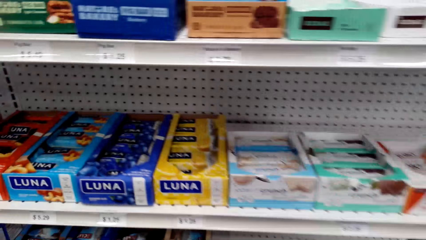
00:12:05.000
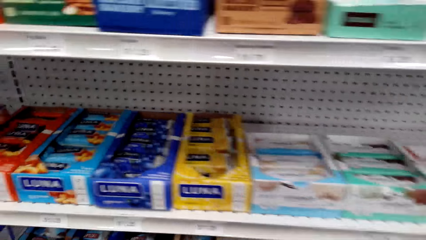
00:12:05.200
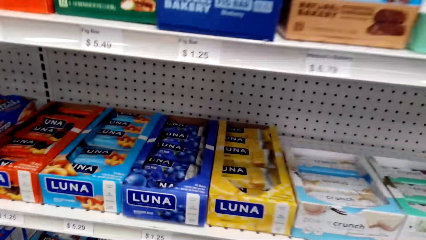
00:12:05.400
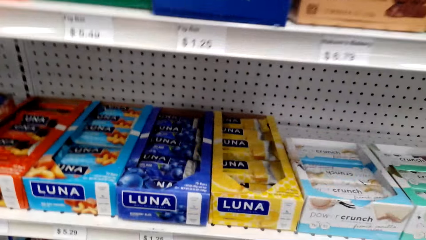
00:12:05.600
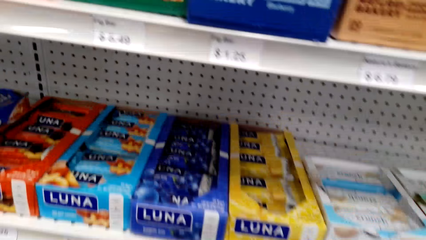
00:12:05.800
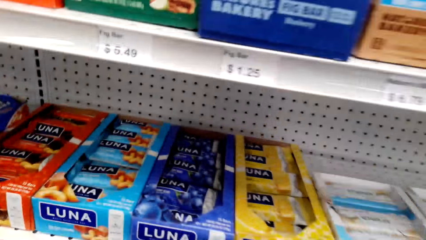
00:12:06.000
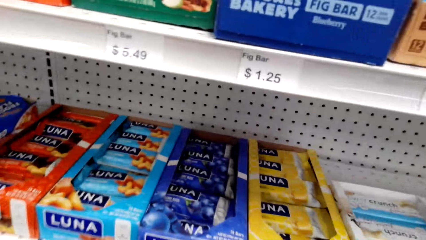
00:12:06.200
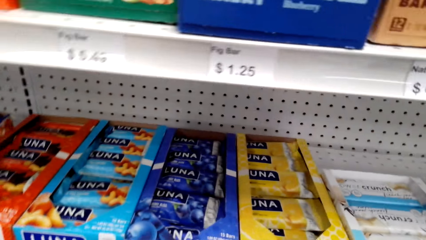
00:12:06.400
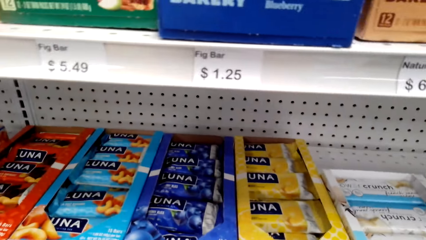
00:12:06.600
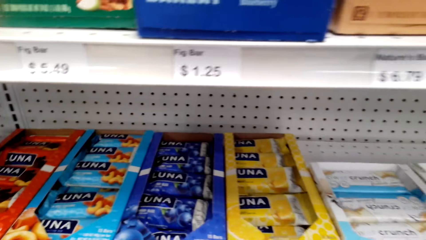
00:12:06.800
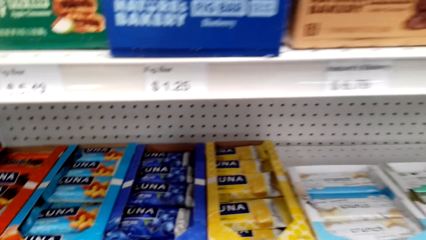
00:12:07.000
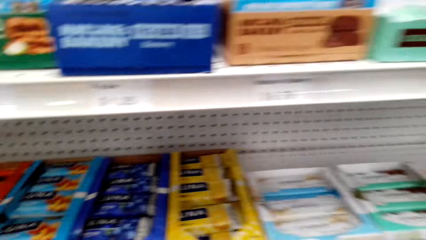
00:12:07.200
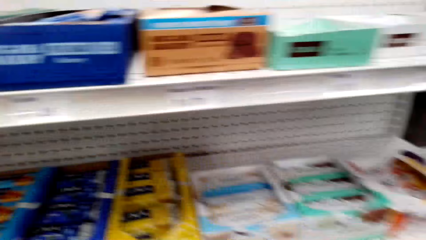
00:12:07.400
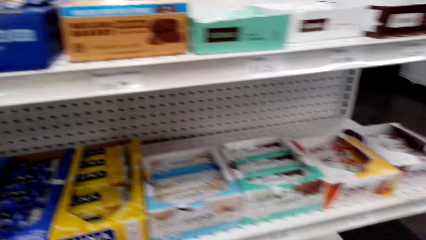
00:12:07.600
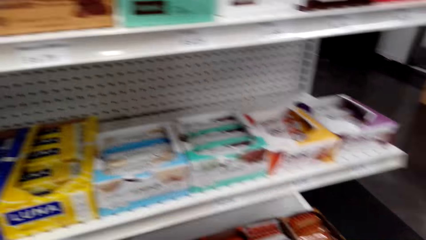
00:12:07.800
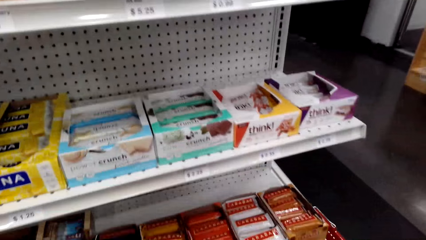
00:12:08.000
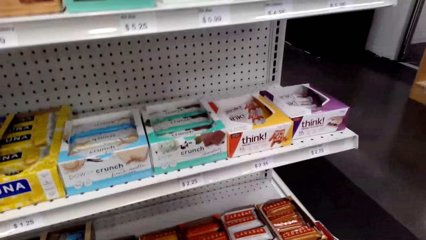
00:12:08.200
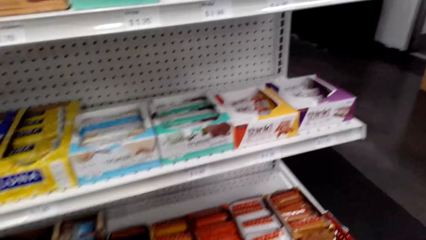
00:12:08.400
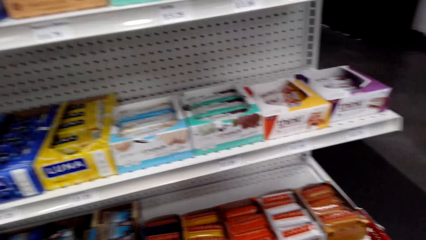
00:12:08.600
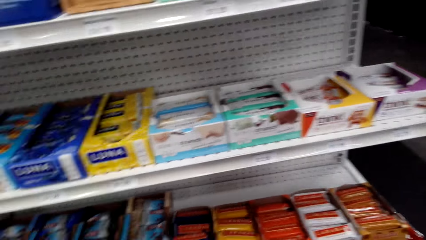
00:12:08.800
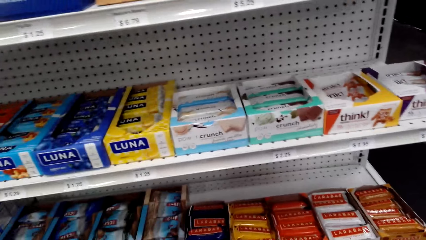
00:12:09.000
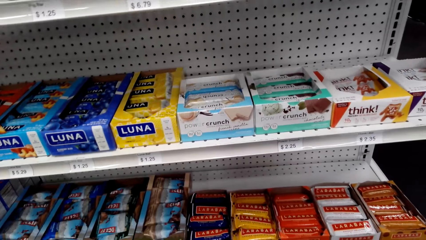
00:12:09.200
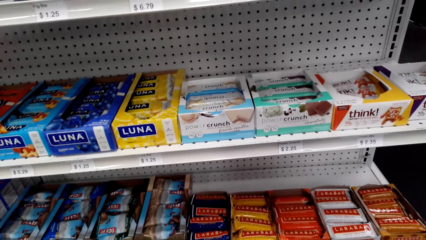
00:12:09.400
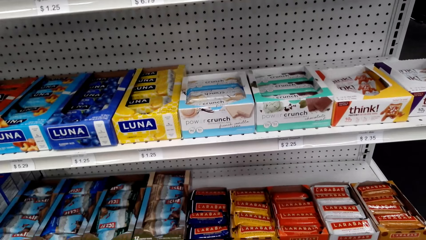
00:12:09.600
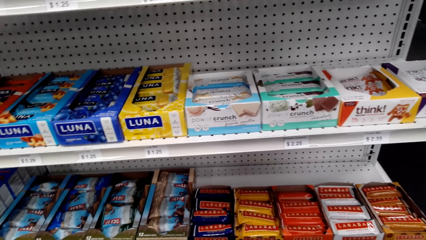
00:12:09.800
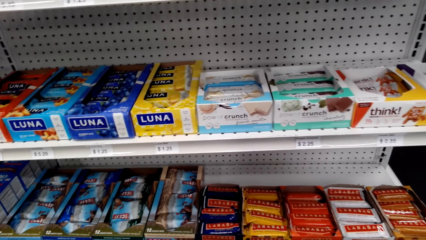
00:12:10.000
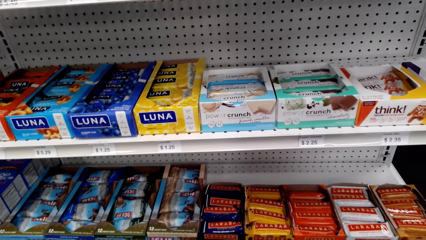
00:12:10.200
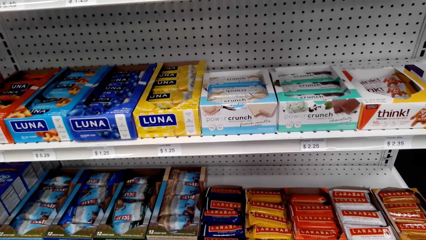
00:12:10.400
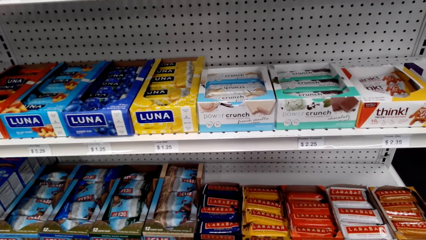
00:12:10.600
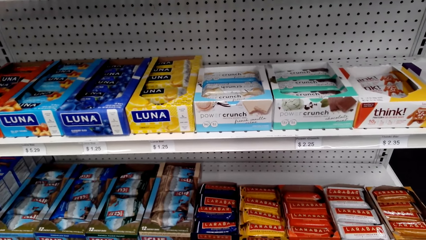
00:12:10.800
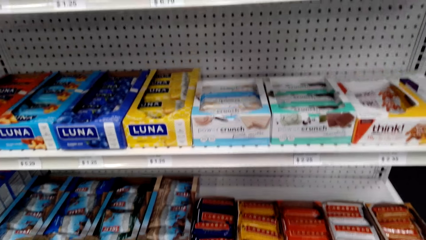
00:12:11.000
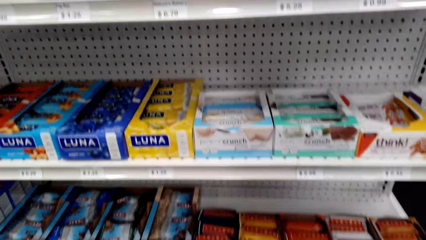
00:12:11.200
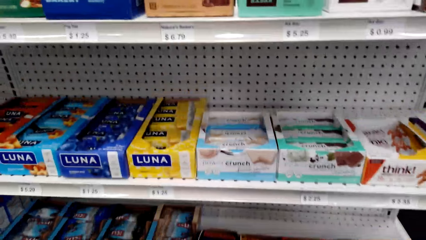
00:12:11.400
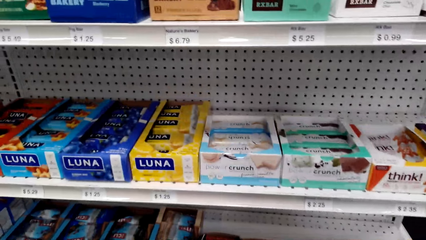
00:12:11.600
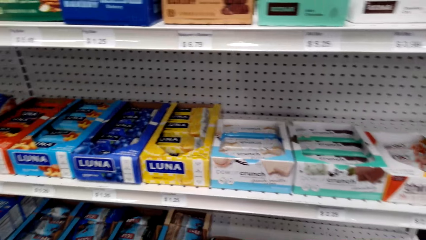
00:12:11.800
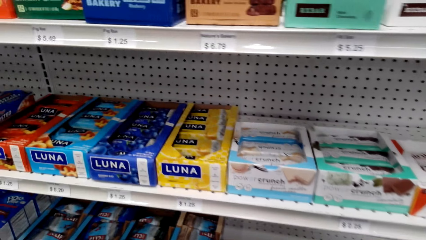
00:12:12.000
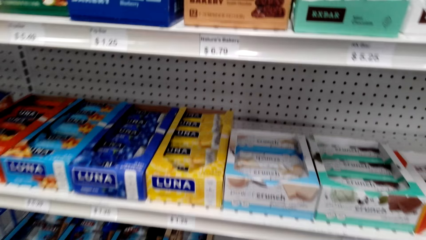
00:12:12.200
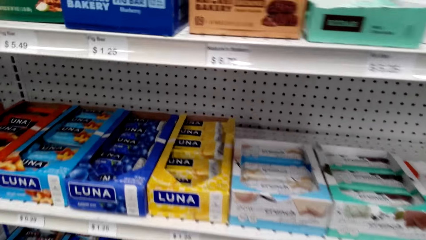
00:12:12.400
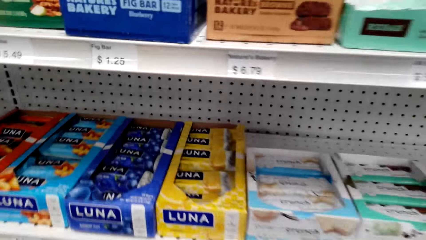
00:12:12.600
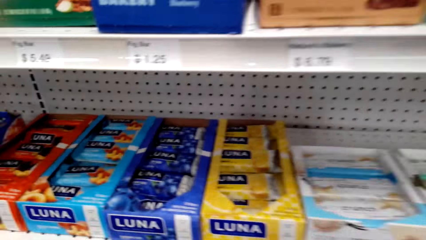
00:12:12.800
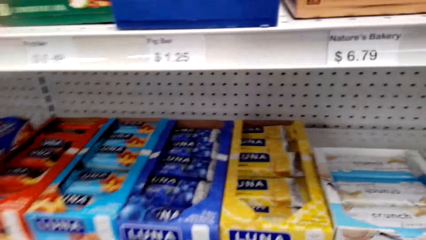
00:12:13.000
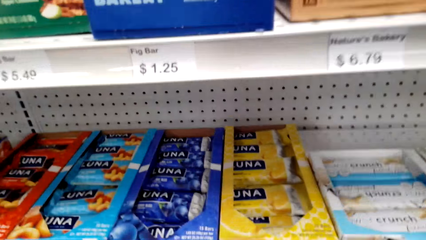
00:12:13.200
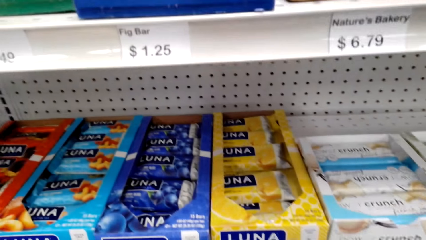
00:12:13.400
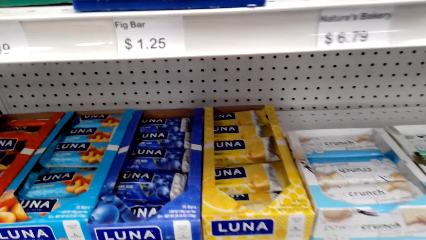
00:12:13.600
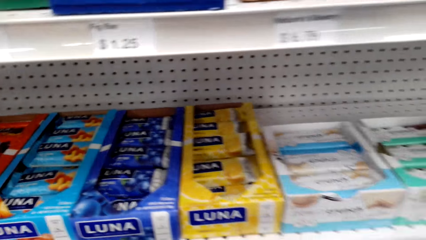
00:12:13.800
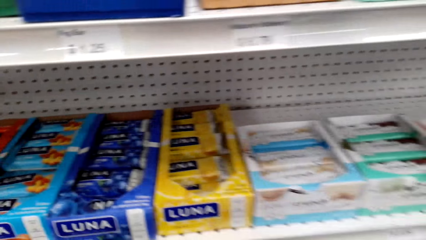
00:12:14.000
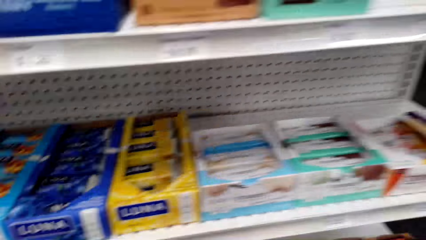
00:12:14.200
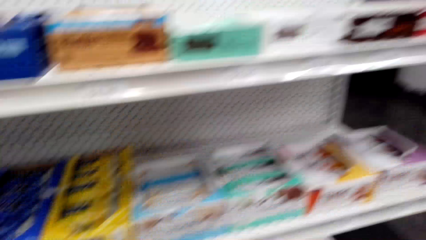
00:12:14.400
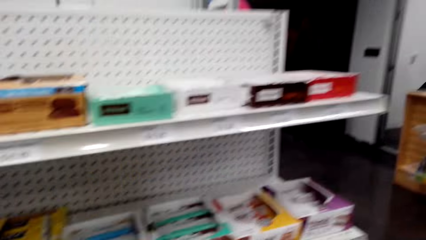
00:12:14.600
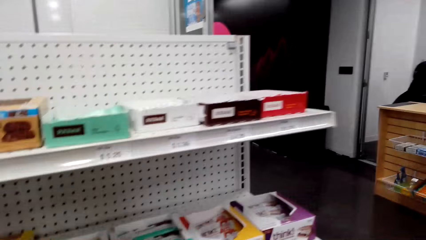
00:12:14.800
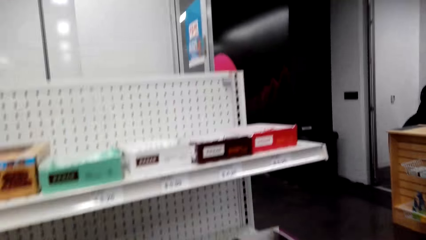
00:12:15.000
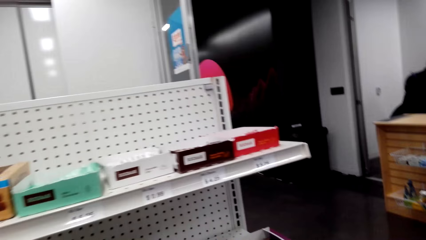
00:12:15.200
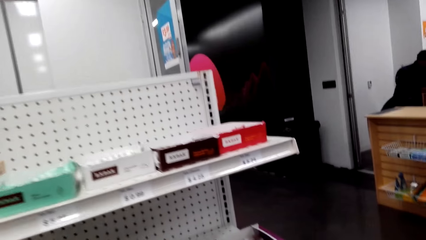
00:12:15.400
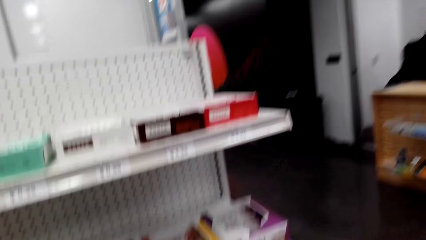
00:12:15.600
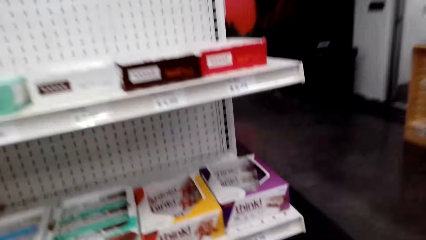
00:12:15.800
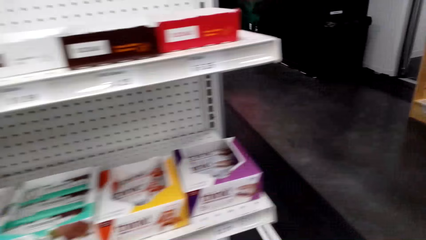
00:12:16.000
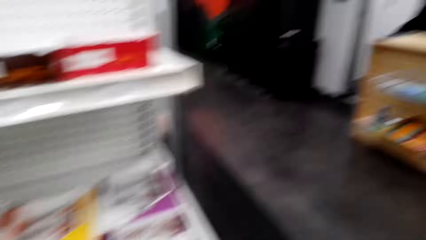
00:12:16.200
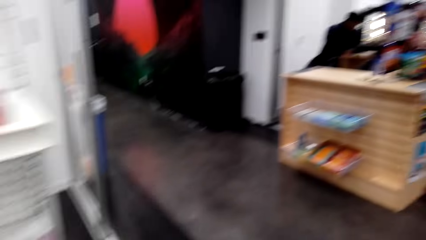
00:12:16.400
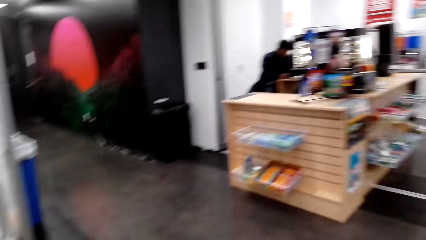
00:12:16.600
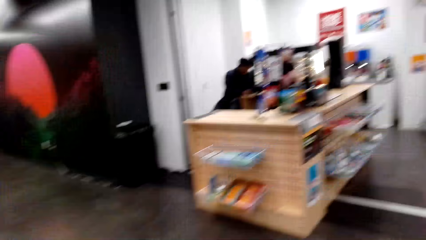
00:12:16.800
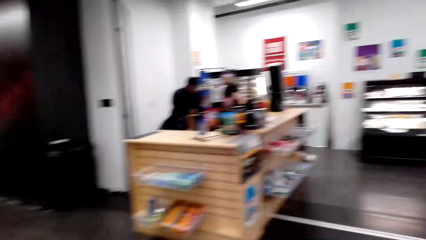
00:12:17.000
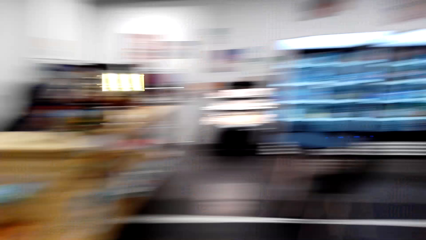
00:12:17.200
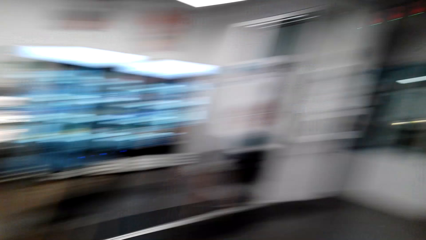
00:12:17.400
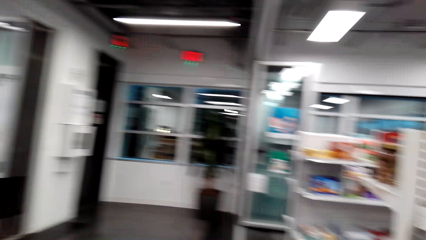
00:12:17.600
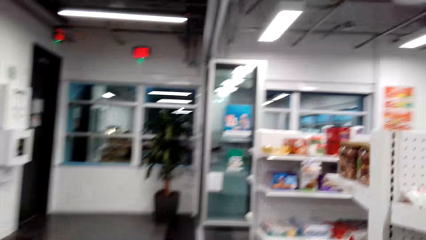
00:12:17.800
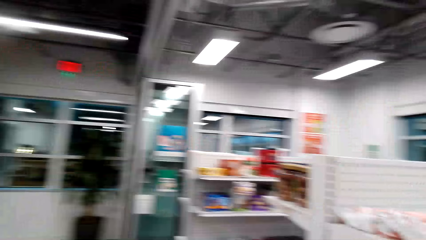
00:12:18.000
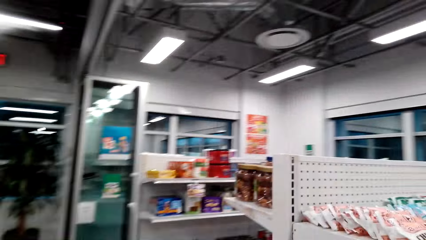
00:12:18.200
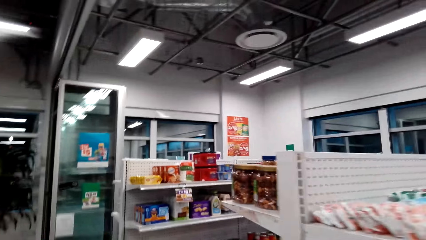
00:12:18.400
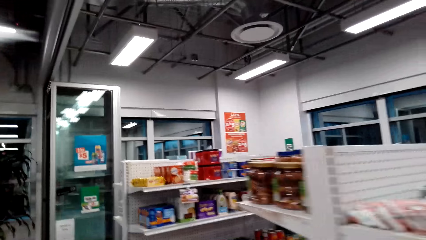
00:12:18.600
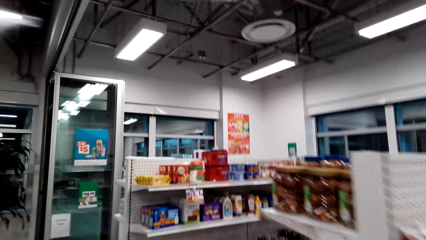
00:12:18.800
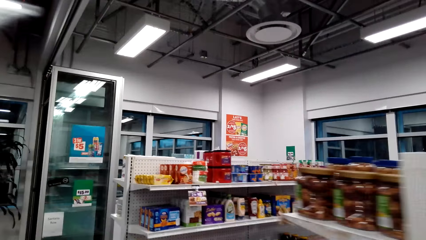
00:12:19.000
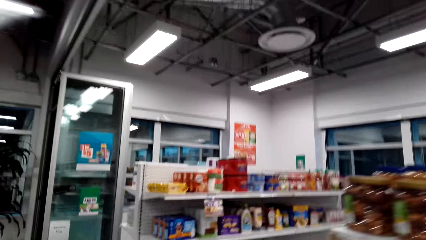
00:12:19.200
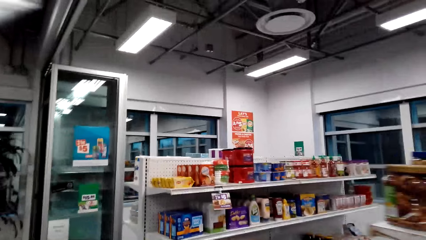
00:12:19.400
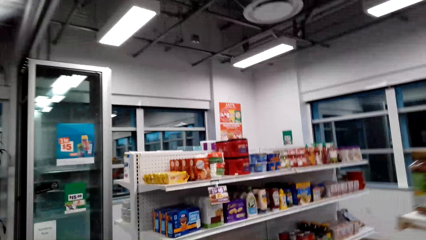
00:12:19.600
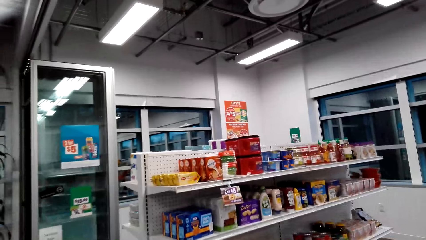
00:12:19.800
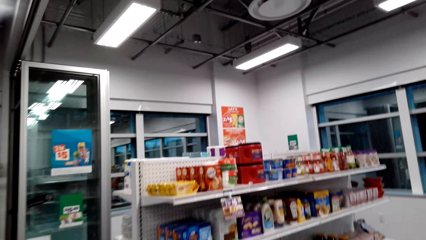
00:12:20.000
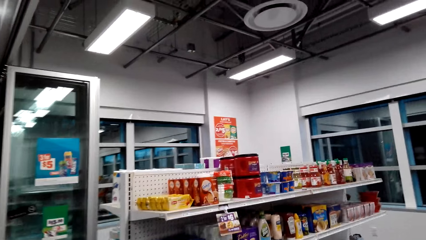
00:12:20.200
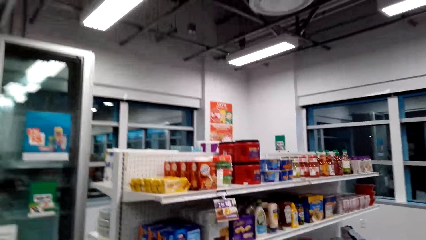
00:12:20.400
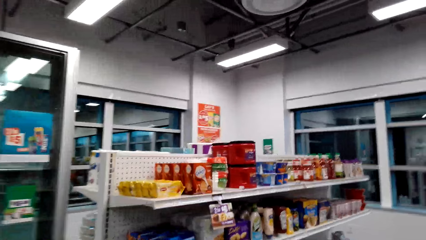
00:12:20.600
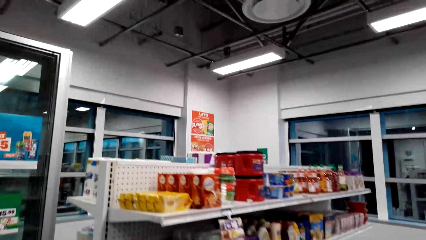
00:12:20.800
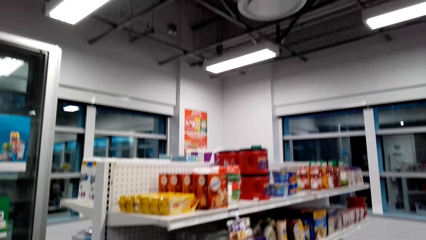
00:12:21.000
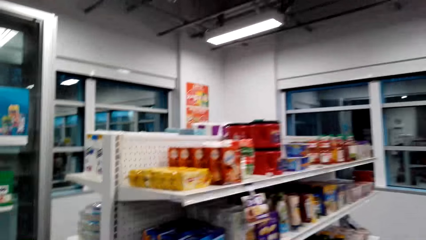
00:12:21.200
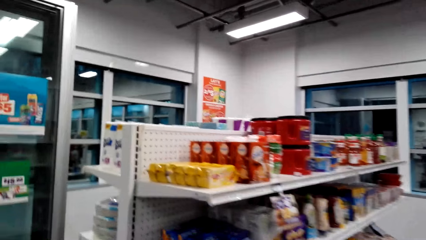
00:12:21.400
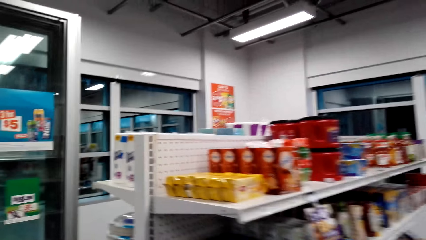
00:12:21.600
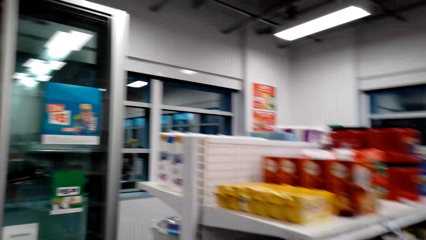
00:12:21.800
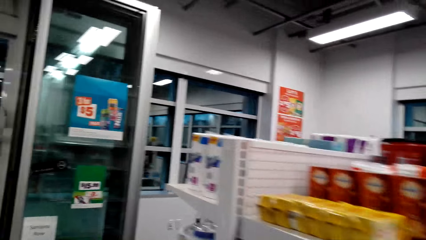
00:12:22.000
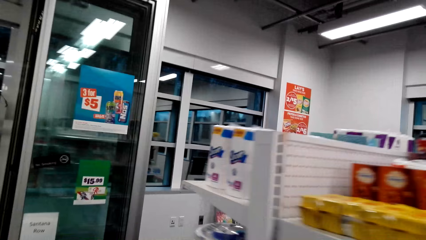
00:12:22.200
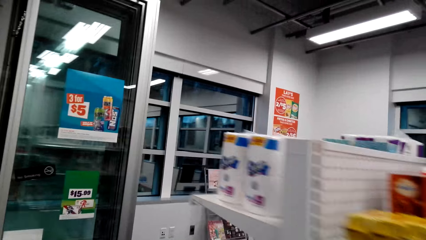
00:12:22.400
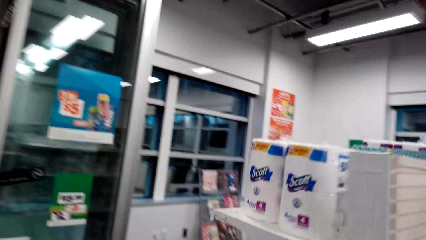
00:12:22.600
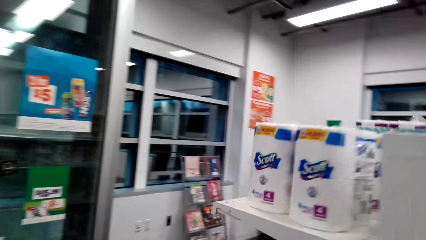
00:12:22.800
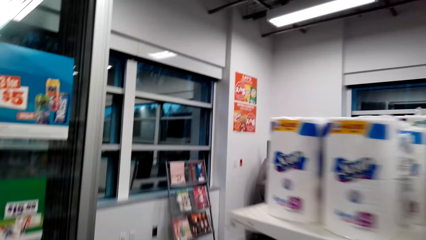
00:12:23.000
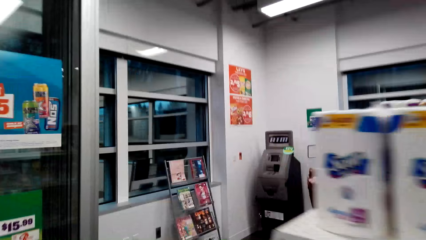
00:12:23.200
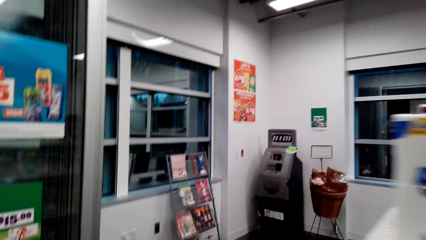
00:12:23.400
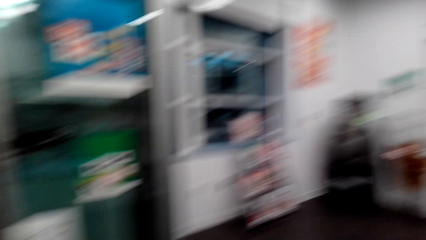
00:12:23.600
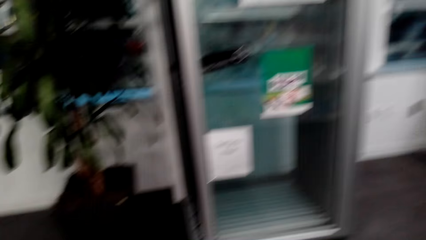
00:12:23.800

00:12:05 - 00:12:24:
The camera wearer talks to a person. They laugh. They talk to the person.
